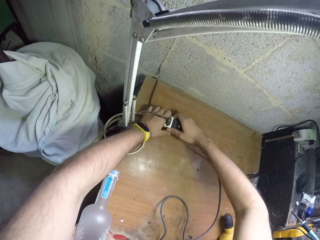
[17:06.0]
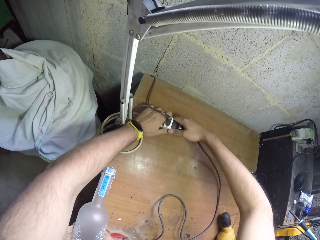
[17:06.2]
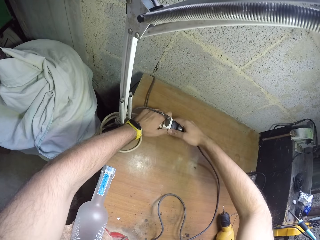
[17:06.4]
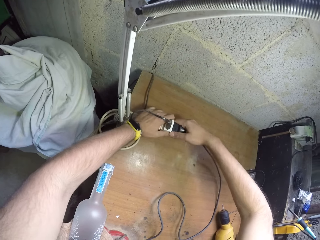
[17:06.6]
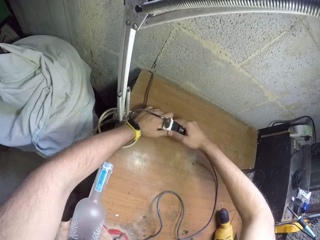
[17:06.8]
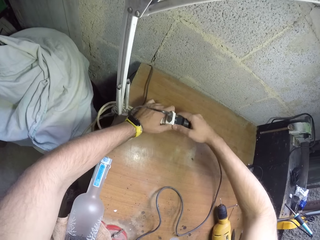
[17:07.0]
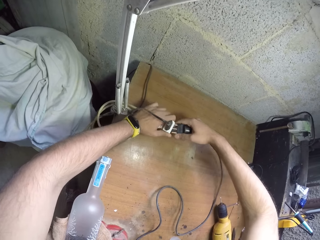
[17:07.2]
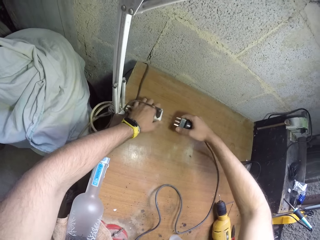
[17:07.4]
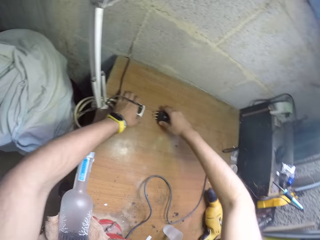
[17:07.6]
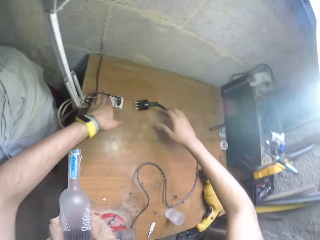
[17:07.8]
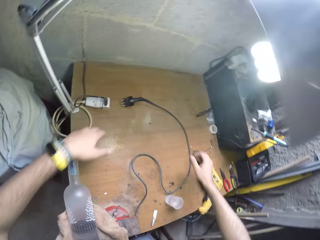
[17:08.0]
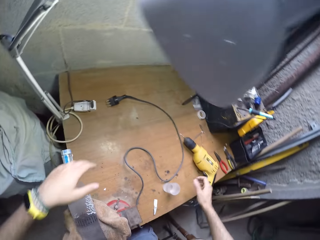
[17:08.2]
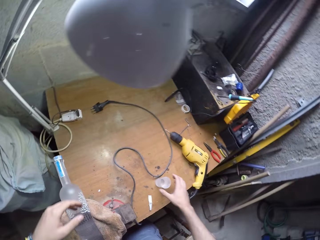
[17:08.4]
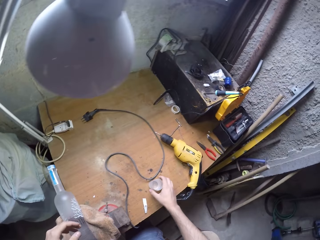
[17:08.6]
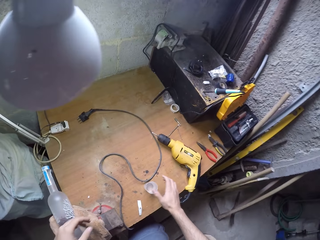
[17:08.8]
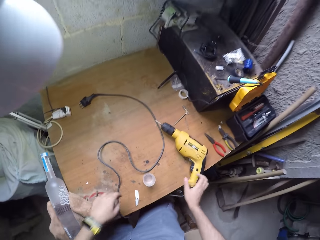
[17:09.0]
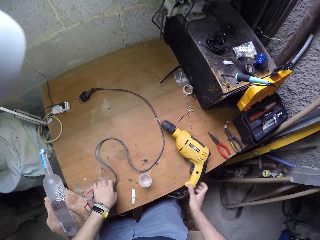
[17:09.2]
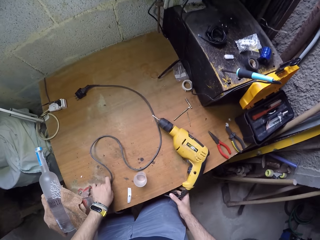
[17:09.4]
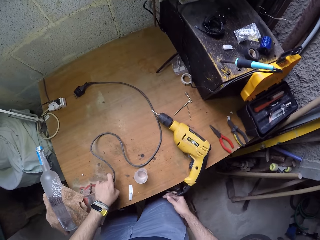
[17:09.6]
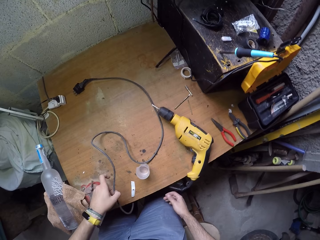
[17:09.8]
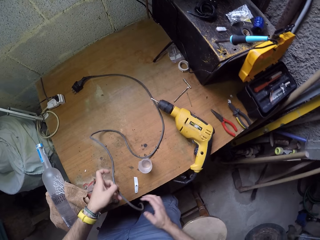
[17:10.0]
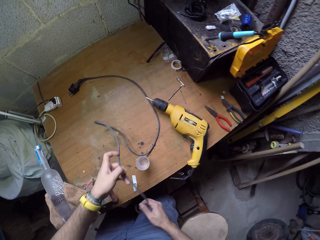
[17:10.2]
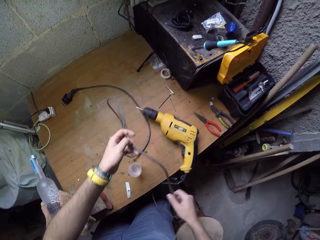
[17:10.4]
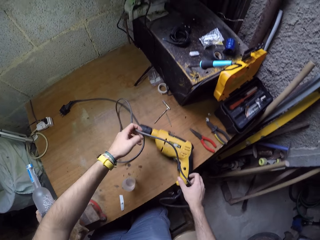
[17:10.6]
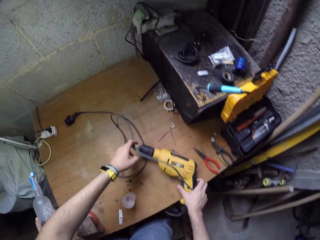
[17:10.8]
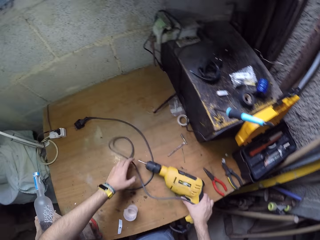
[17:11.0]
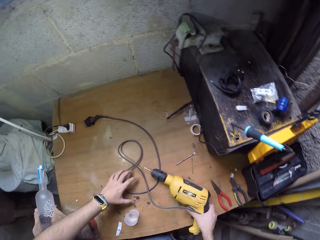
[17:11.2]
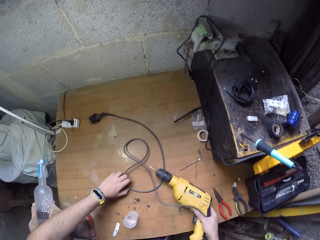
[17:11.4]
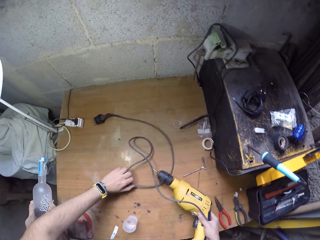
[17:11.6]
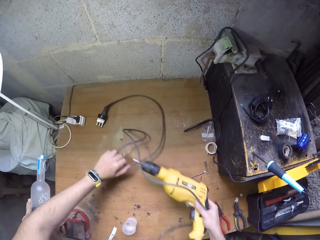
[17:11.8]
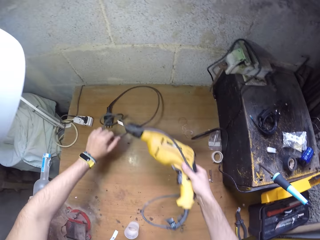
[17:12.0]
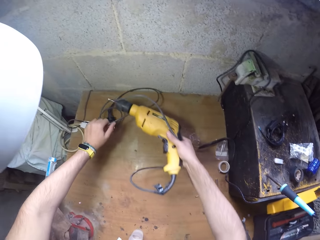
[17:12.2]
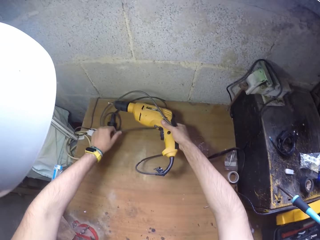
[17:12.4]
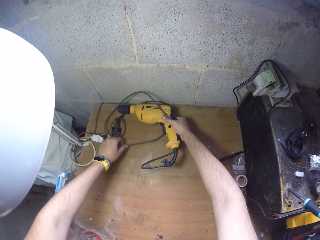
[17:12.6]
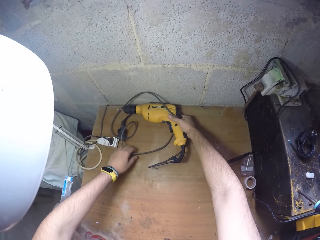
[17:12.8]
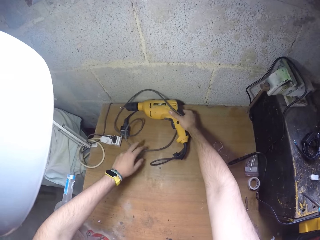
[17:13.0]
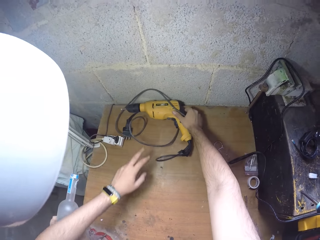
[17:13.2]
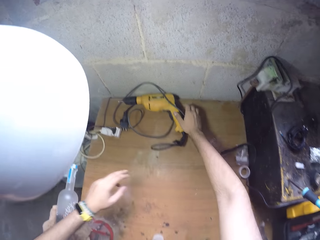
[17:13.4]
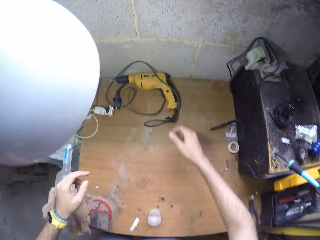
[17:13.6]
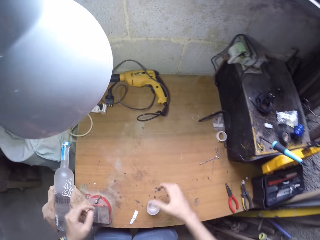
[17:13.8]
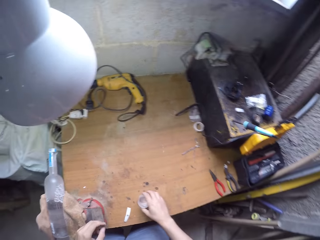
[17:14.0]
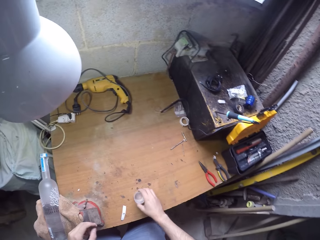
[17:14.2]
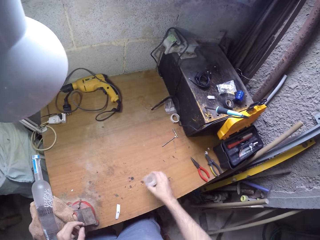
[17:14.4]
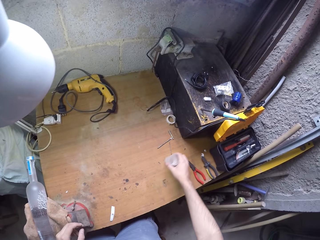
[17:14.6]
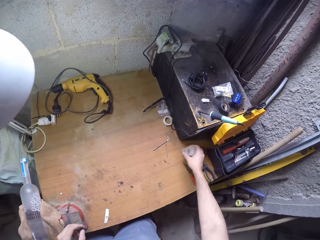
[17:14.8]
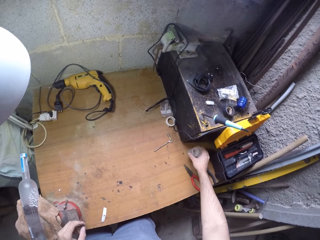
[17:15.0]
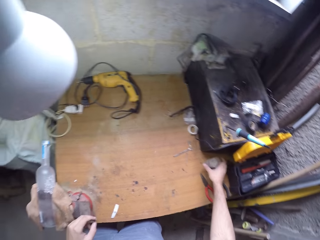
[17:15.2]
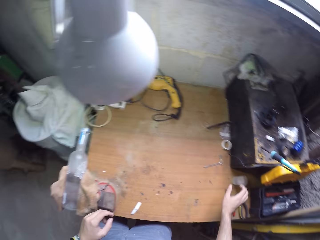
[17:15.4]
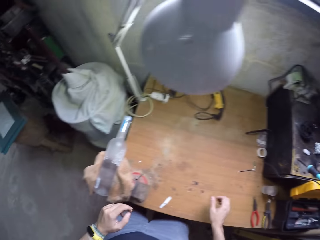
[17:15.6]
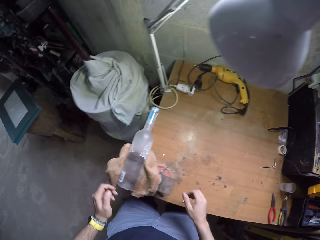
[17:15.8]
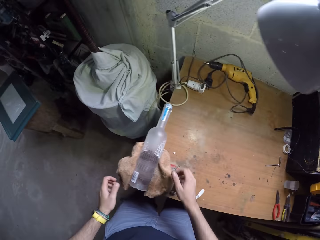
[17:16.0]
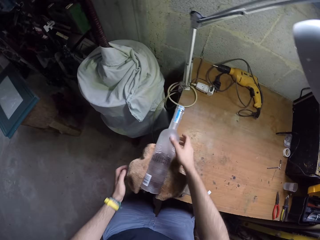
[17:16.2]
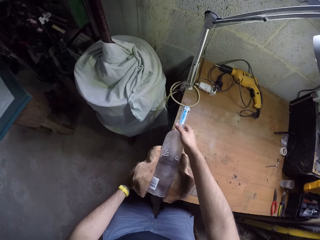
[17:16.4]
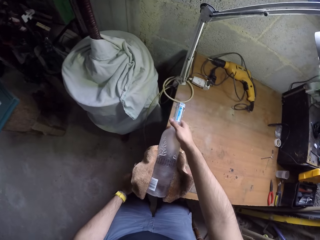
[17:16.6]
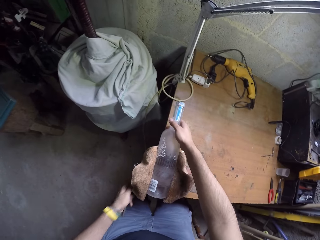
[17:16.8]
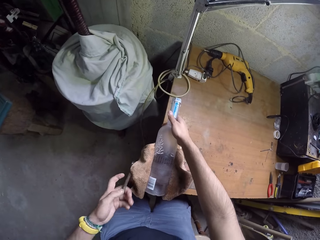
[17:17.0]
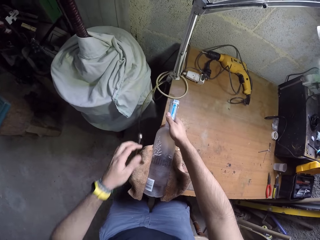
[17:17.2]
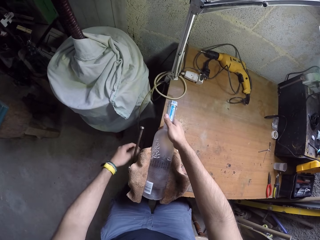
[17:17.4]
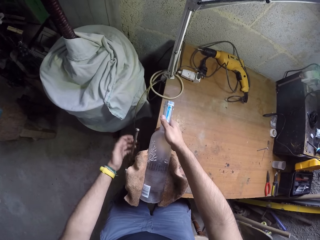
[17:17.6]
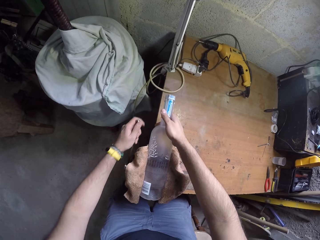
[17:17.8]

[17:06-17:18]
The camera wearer holds a socket with both hands. He pulls out the drill plug from the socket with his right hand. He puts the socket and the plug on the worktable with both hands. He takes the wire of the drill from the worktable with his left hand. He holds the wire of the drill with both hands. He touches the wire. He takes the drill from the worktable with his right hand. He touches the drill. He puts the drill on the worktable with his right hand. He takes the cup of water from the worktable with his right hand. He puts the cup of water on the worktable with his right hand. He holds the bottle with his right hand. He unscrews a vice handle with his left hand.

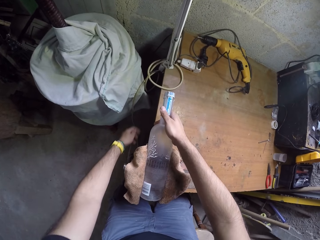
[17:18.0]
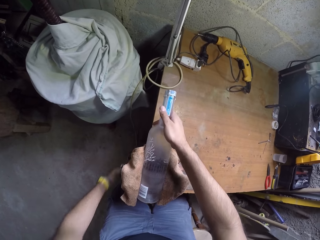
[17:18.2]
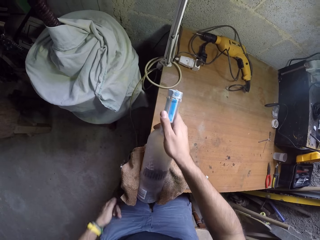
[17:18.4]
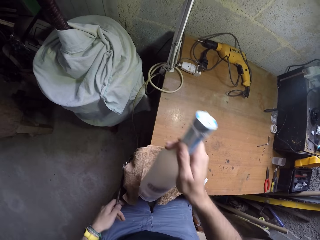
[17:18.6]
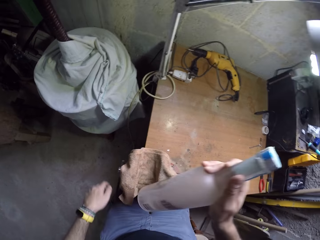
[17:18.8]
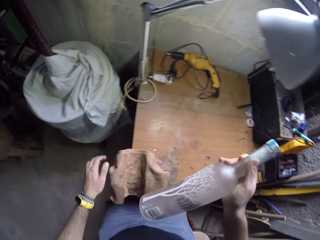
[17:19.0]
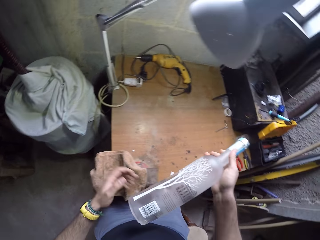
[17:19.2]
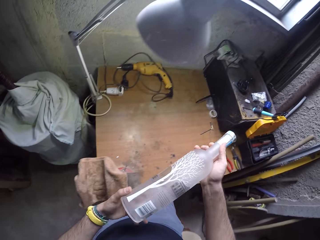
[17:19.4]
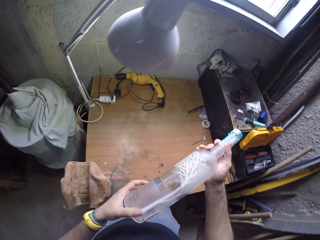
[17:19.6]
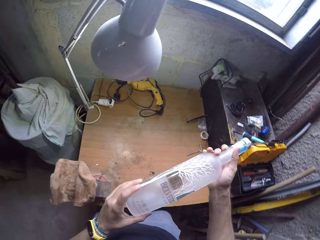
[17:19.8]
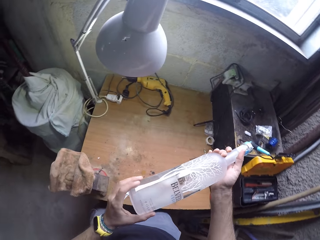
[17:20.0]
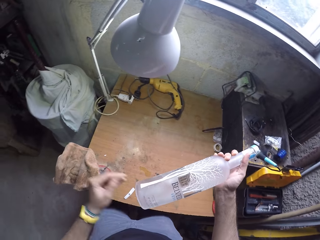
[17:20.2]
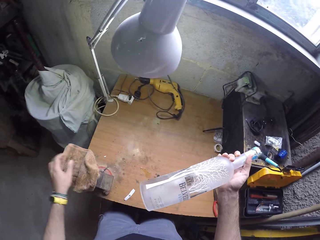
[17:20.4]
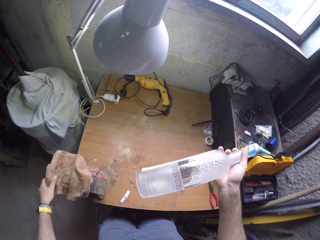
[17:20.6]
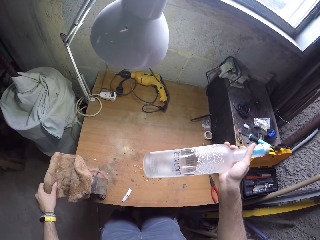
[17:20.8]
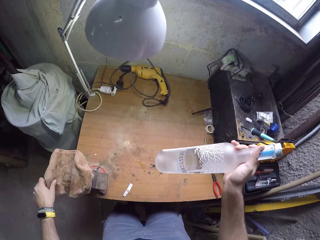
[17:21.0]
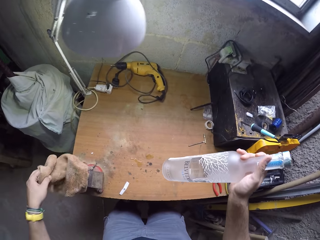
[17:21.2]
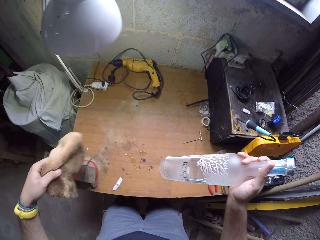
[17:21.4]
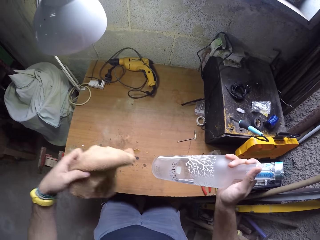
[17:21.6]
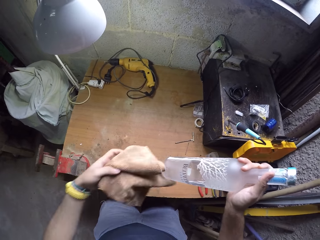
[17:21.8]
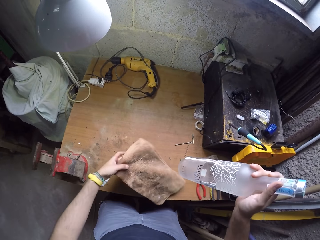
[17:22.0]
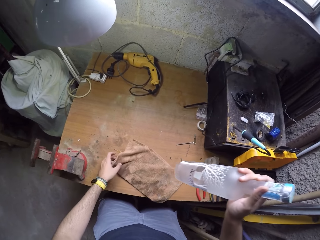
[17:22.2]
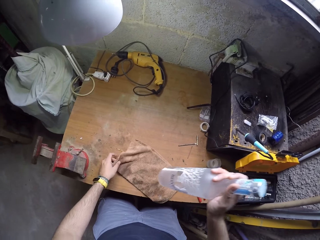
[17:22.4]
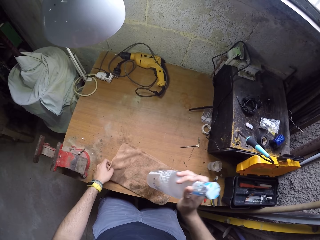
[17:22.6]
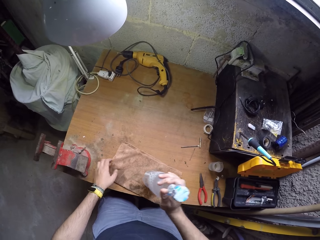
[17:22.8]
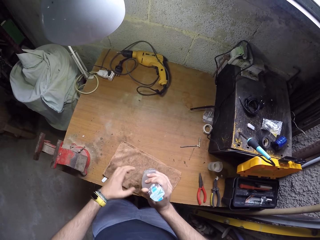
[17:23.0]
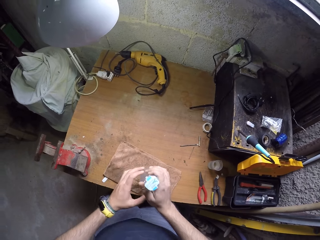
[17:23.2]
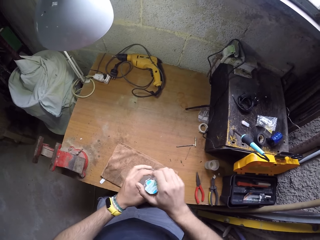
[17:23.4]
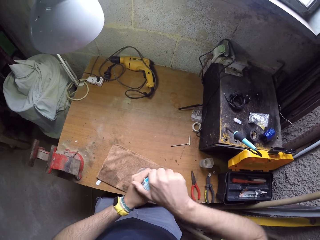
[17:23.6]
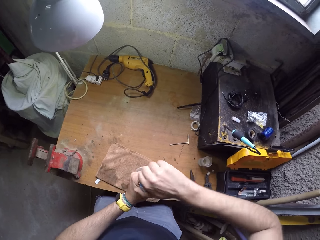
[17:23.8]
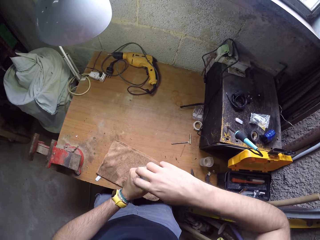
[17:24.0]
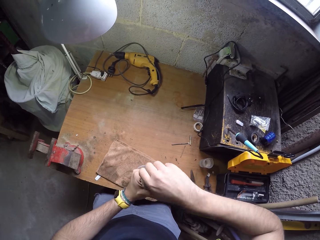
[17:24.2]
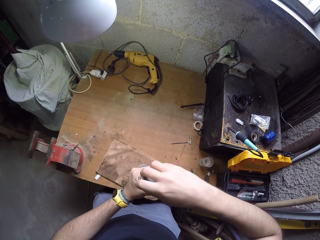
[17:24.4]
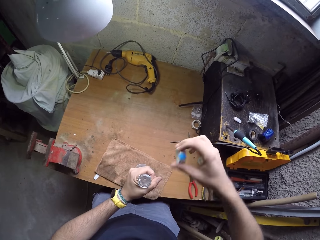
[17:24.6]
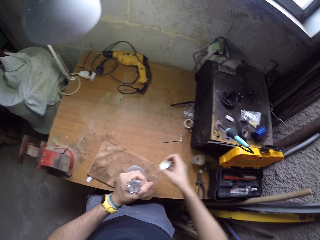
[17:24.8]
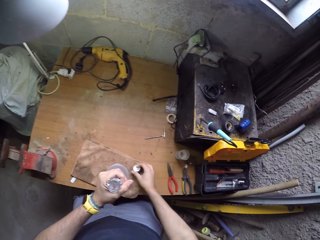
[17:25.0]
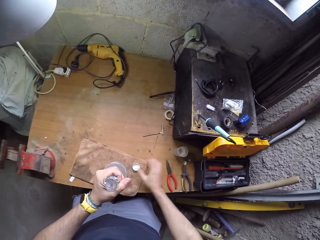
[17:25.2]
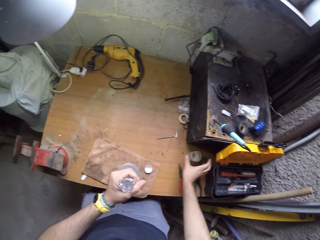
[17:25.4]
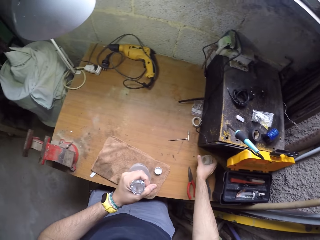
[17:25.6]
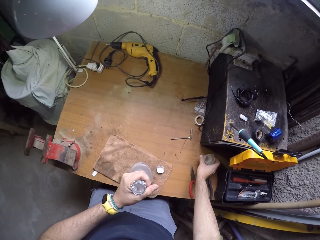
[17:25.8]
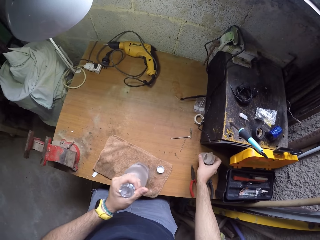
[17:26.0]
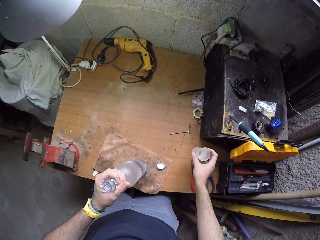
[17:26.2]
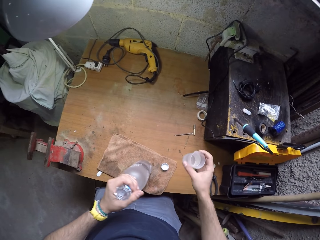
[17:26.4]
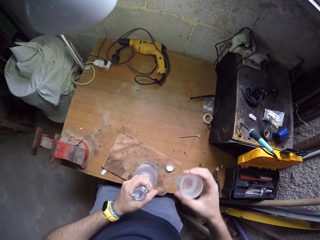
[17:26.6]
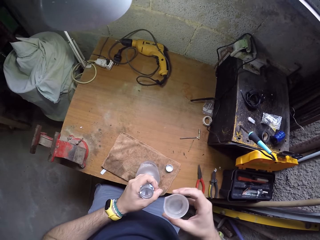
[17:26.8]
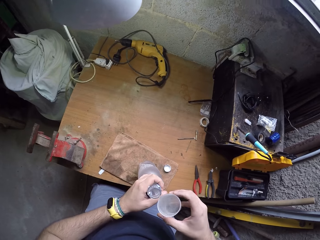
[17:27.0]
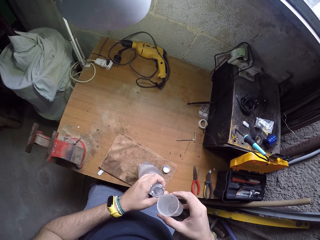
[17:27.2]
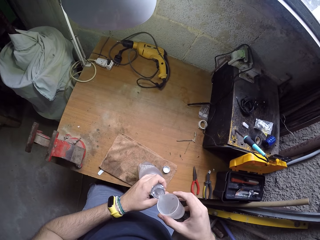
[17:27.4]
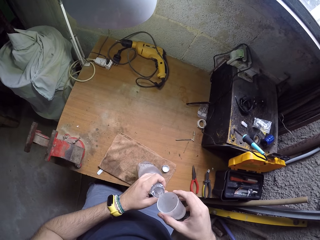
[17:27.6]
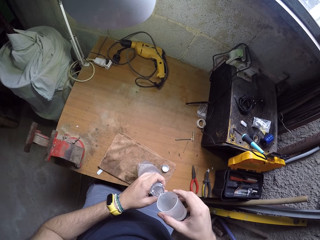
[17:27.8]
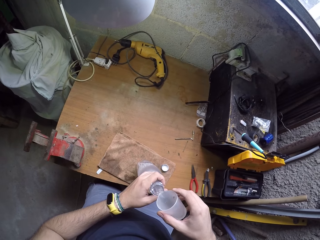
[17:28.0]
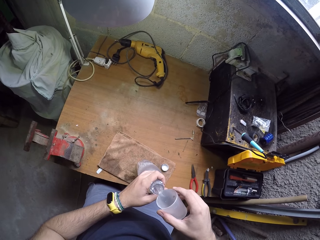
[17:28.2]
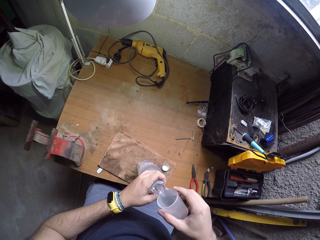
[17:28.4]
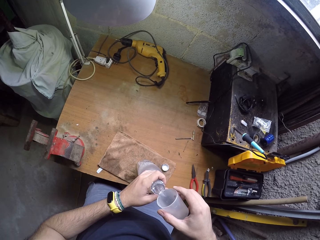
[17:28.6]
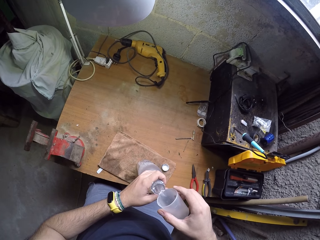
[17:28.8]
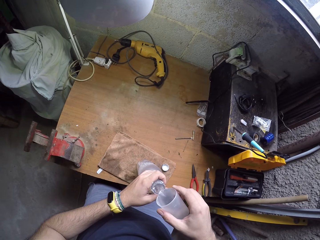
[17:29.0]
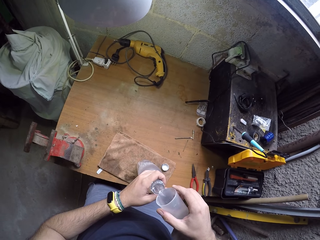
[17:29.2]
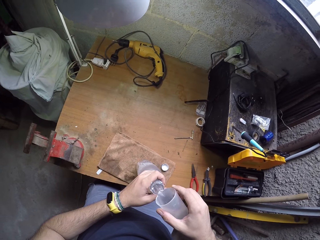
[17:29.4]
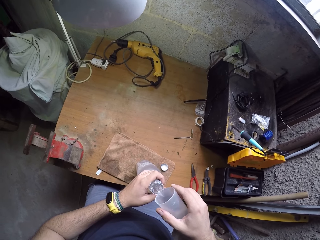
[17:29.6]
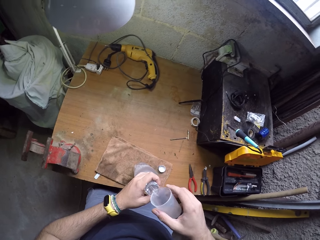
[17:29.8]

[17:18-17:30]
The camera wearer takes the bottle out of the vice with his right hand. He rotates the bottle with his left hand. He takes the towel on the vice with his left hand. He touches something. He puts the towel on the worktable with his left hand. He puts the bottle on the towel with his right hand. He holds the bottle with his left hand. He takes off the bottle cover with his right hand. He puts the bottle cover on the towel with his right hand. He takes the cup of water on the worktable with his right hand. He pours water from the cup into the bottle with his right hand.
